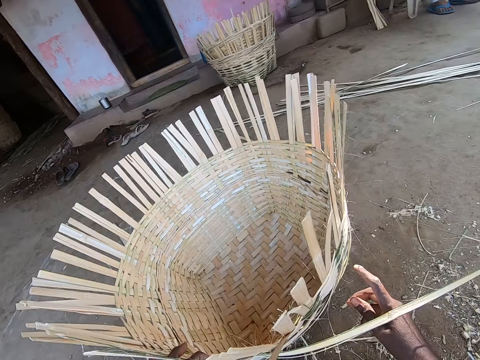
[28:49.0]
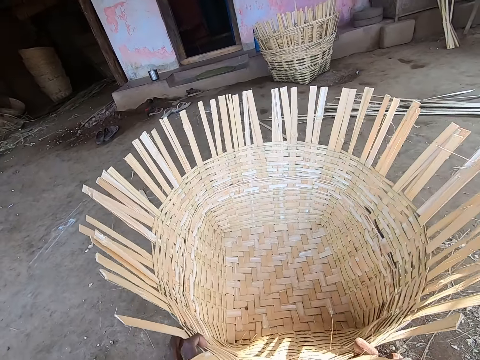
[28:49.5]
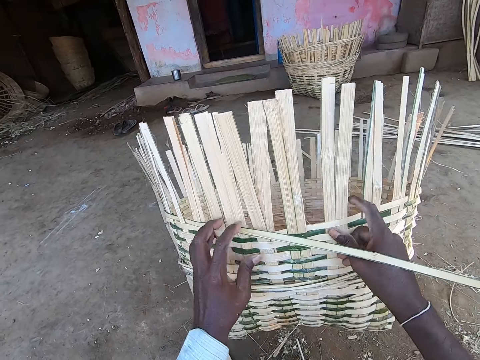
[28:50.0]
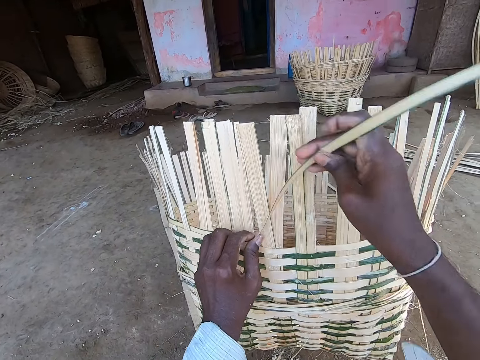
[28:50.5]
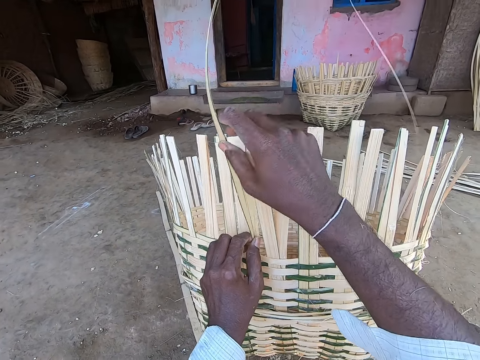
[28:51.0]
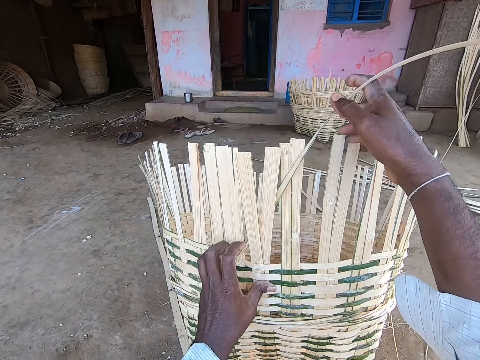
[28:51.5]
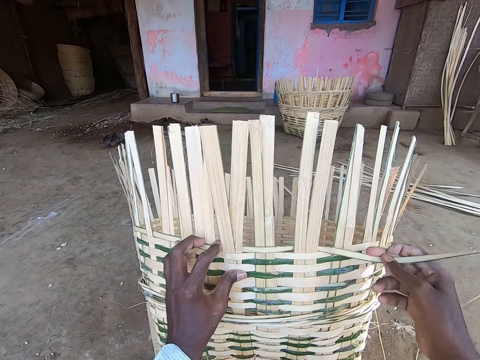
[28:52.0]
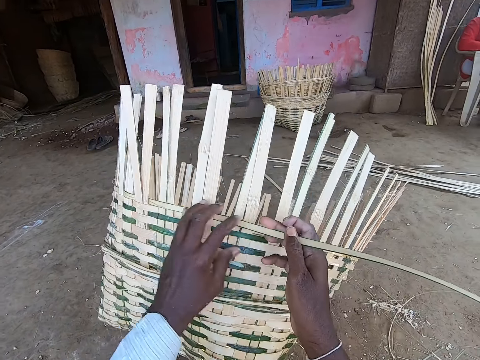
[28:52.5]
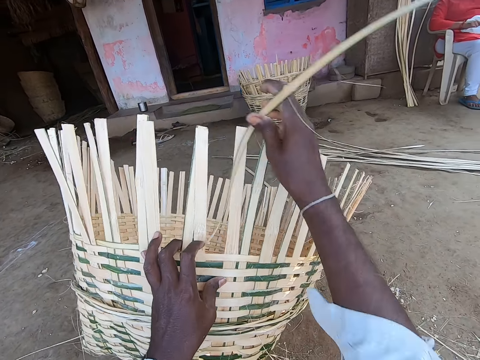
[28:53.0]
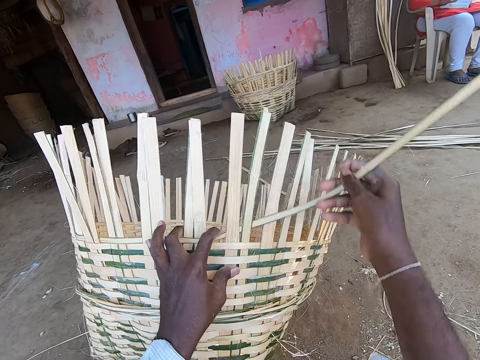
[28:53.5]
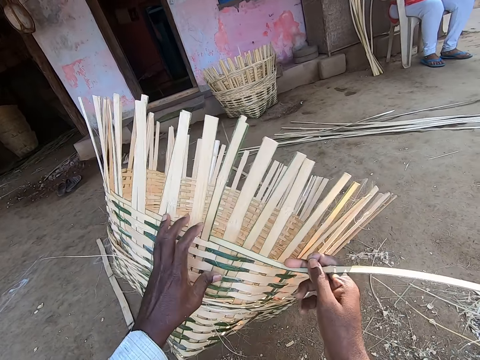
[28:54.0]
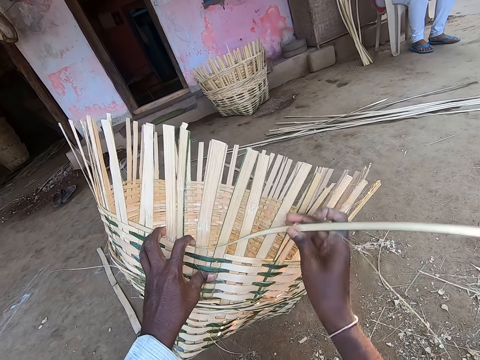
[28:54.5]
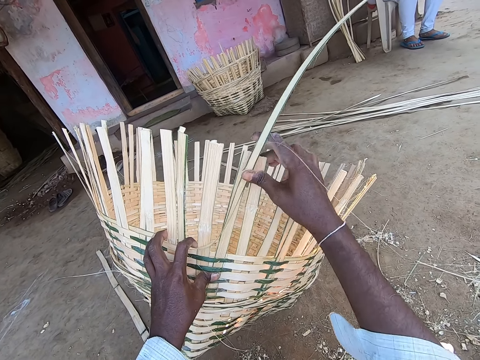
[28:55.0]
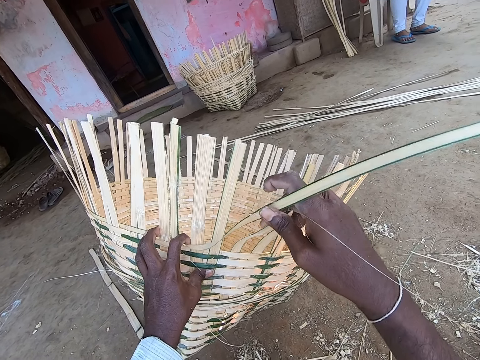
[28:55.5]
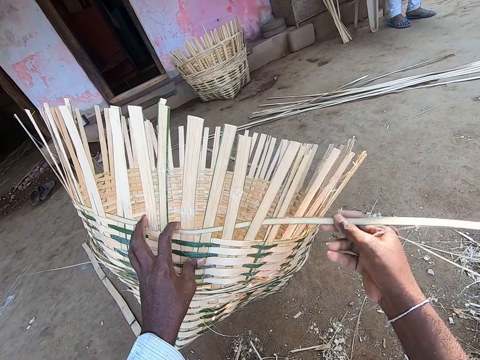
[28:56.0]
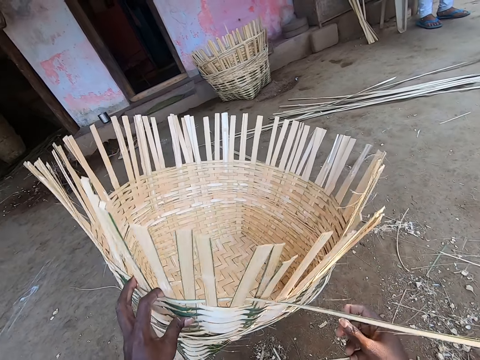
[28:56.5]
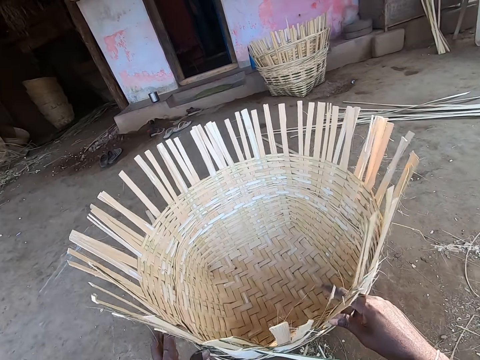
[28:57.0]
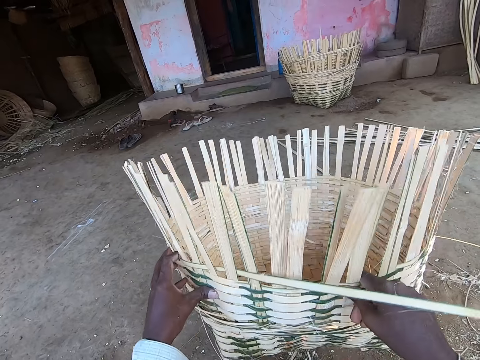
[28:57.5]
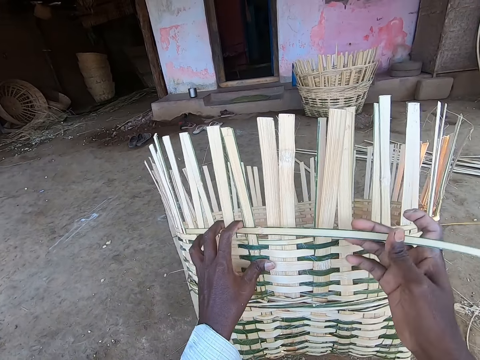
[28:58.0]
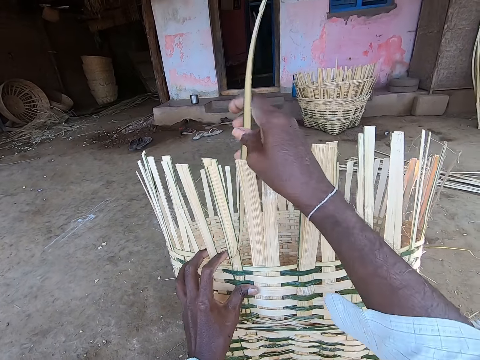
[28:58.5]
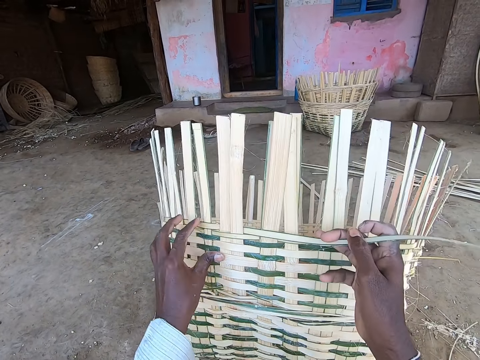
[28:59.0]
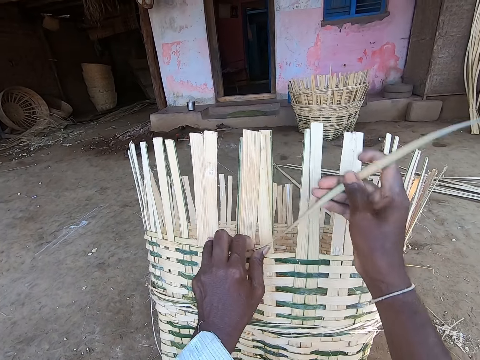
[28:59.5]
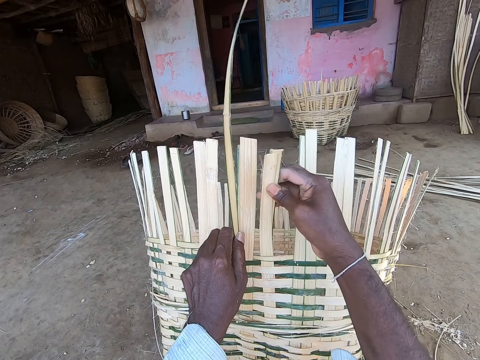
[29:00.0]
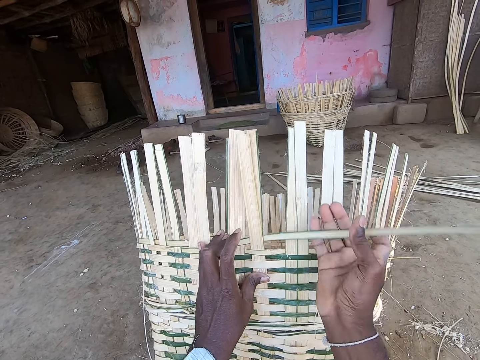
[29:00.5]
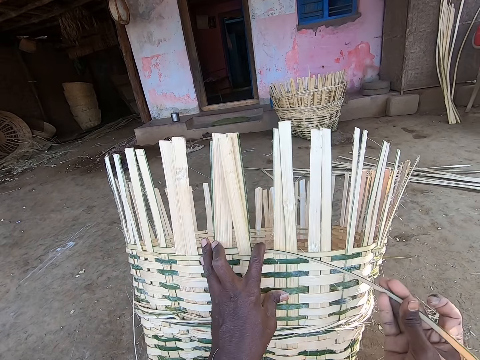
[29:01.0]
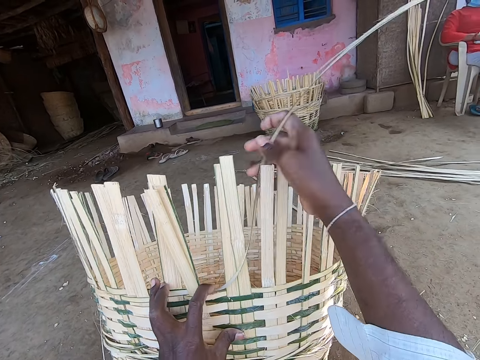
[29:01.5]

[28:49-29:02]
The camera wearer lifts the basket from the ground with his hands. He weaves the basket in his left hand with the palm frond in his right hand. He rotates the basket on the ground with his left hand. He places the basket on the ground with his left hand. He lifts the basket from the ground with his hands. He weaves the basket in his left hand with the palm frond in his right hand.

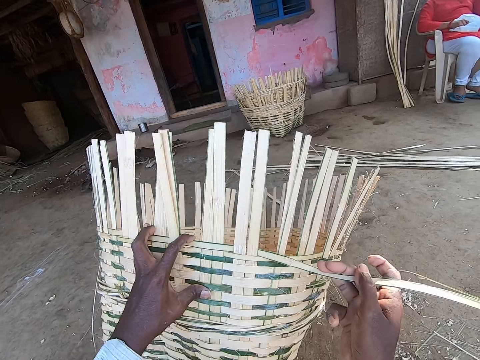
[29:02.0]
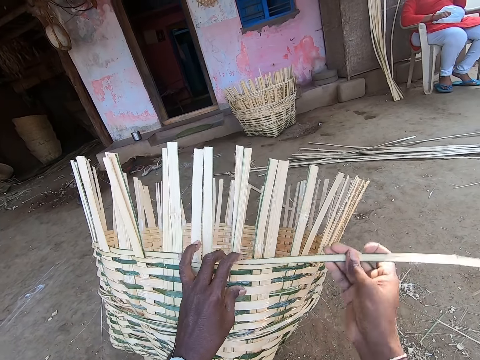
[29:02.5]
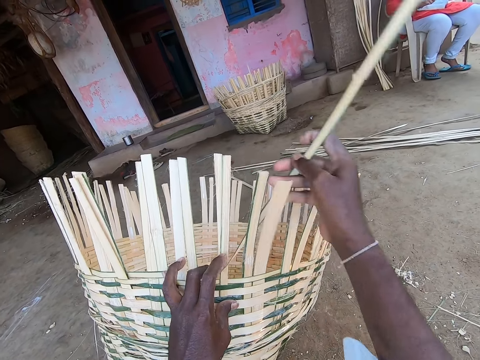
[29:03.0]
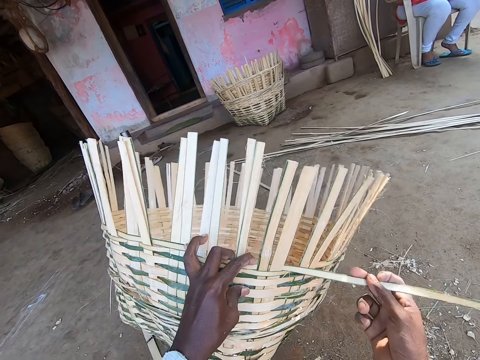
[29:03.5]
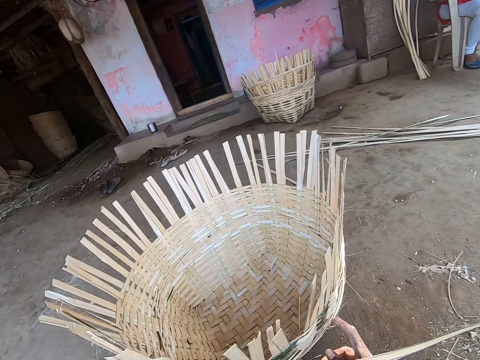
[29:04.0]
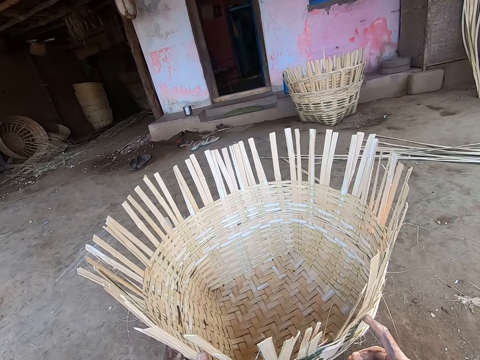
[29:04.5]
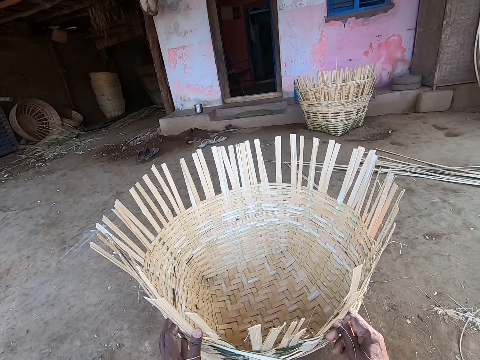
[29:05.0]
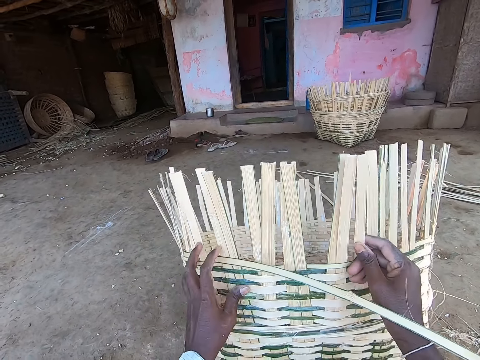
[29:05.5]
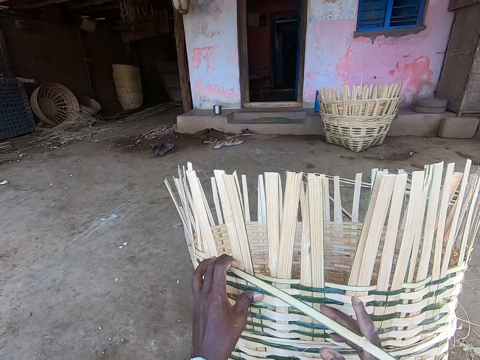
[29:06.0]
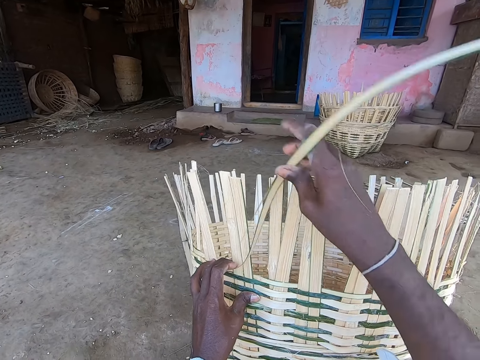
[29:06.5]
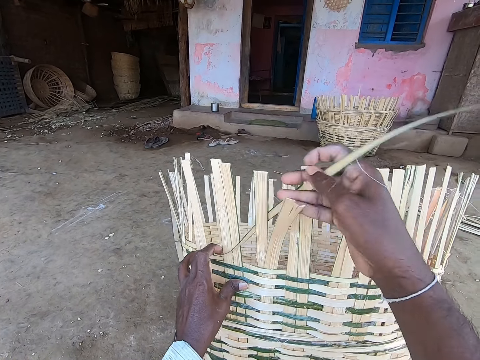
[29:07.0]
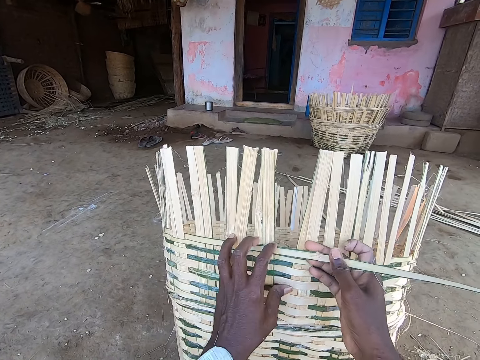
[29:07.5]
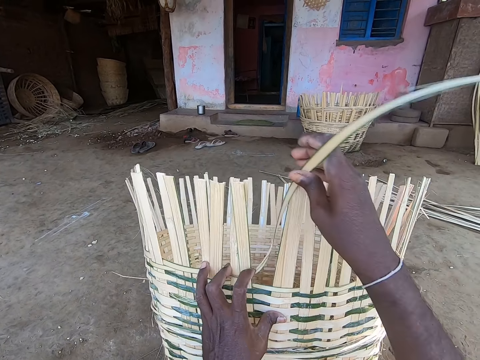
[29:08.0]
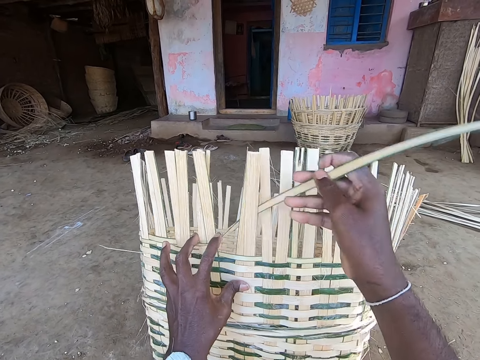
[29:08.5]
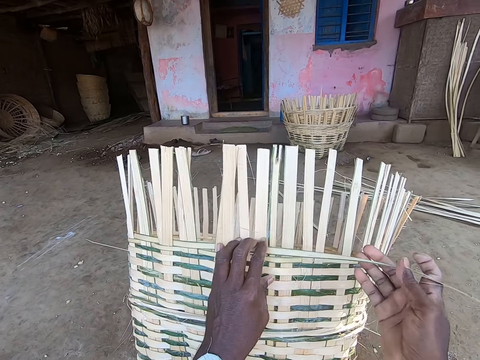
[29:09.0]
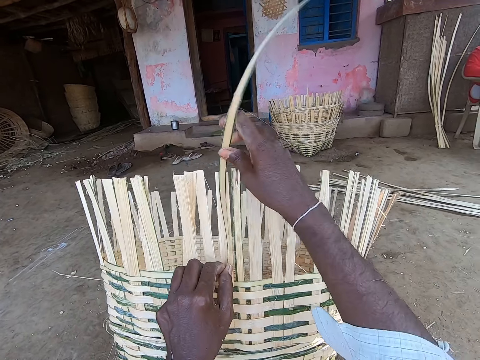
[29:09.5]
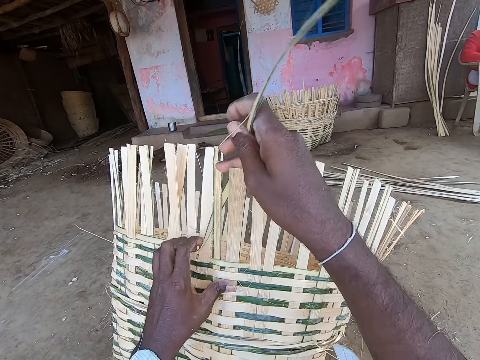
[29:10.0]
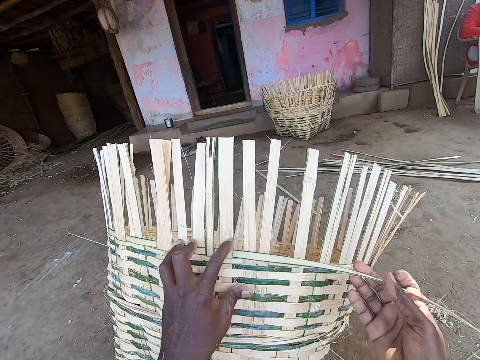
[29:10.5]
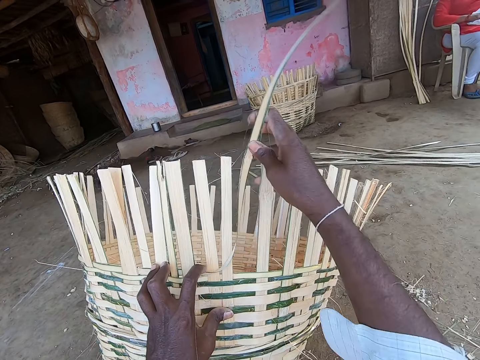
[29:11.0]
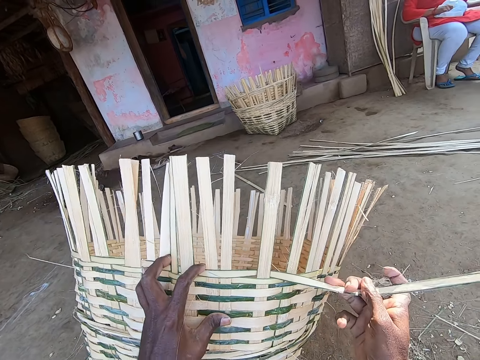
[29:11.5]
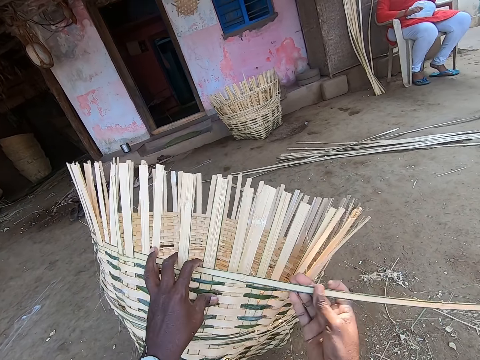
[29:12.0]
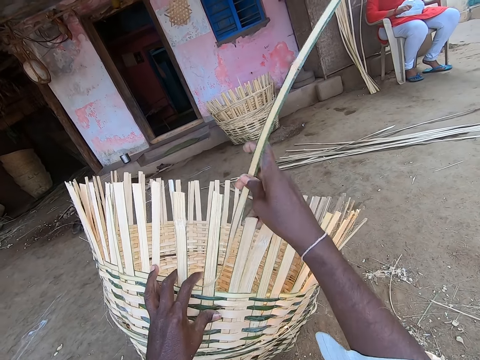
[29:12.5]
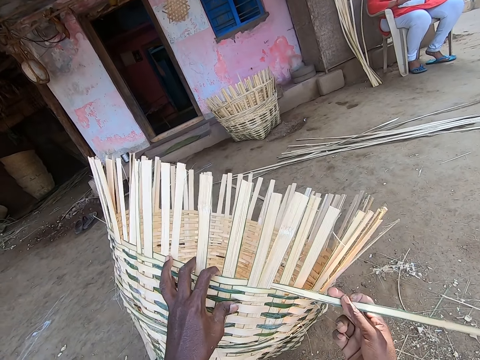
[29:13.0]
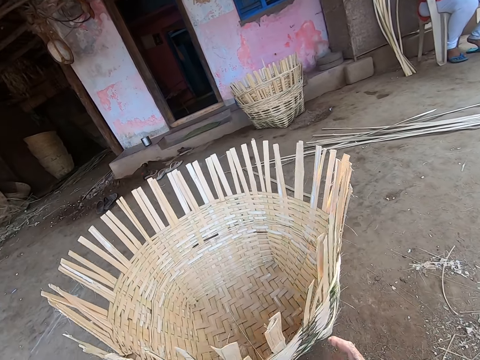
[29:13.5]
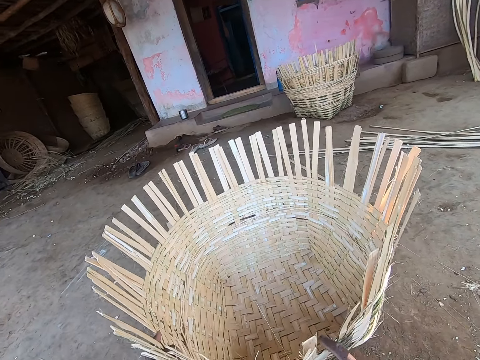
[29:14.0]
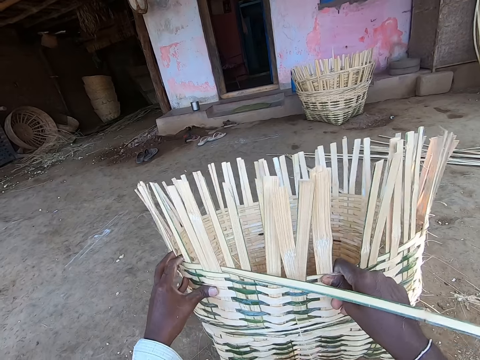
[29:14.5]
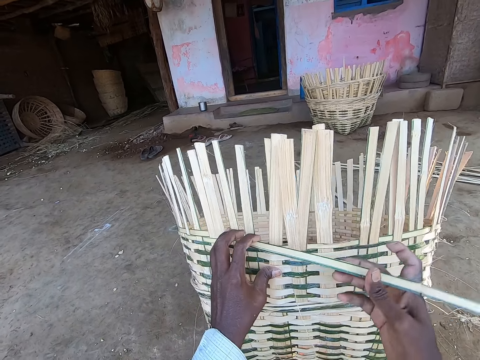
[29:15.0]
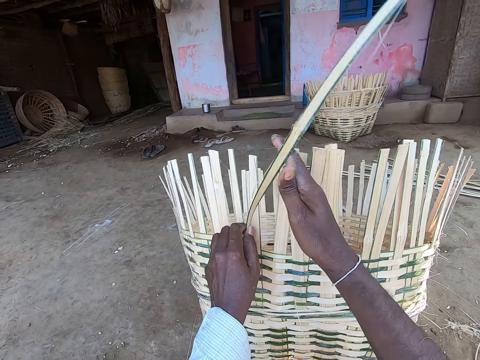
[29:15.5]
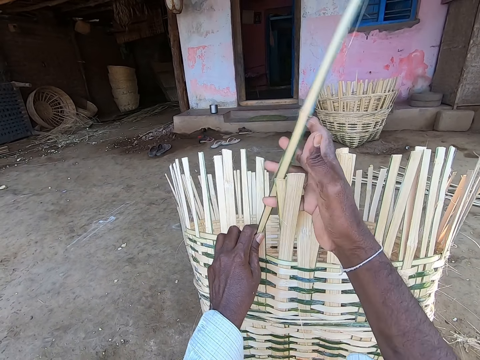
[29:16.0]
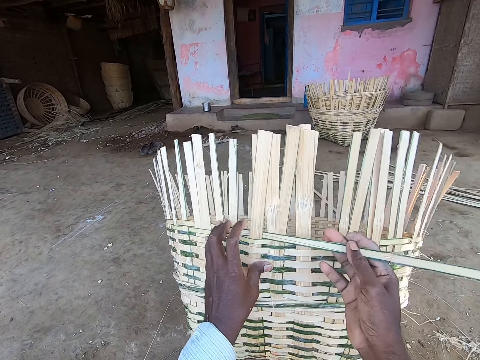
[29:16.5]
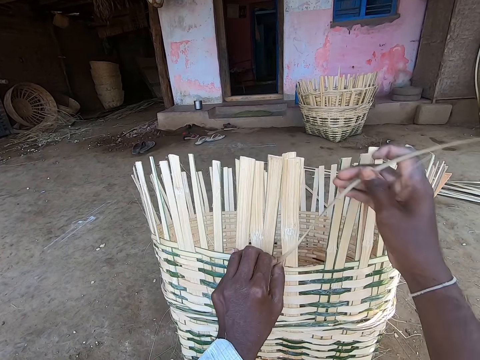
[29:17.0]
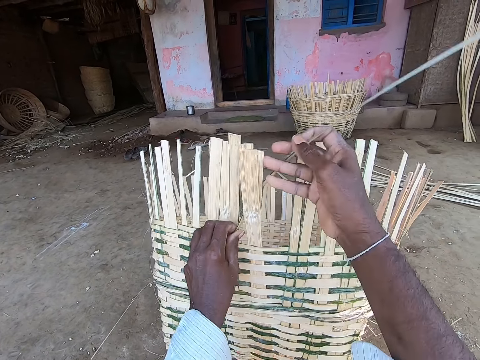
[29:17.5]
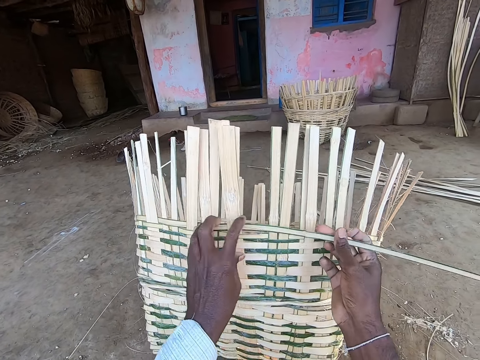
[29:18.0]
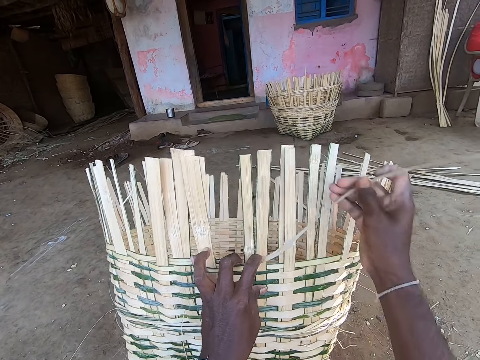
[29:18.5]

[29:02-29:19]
The camera wearer places the basket on the ground with his left hand. He lifts the basket from the ground with his hands. He weaves the basket in his left hand with the palm frond in his right hand. He rotates the basket on the ground with his left hand. He places the basket on the ground with his left hand. He lifts the basket from the ground with his hands. He weaves the basket in his left hand with the palm frond in his right hand.
